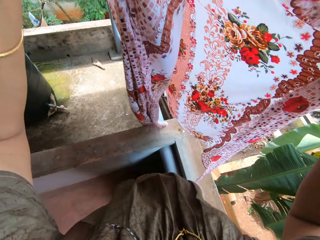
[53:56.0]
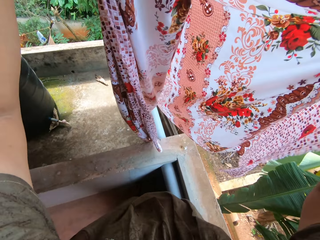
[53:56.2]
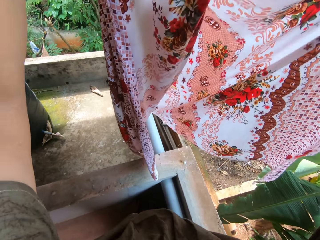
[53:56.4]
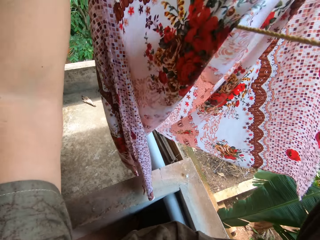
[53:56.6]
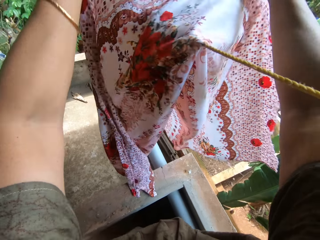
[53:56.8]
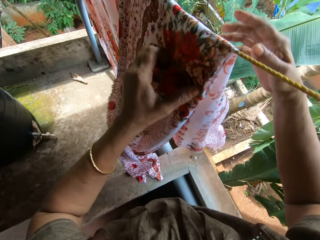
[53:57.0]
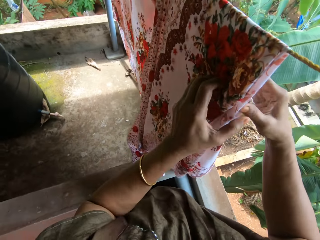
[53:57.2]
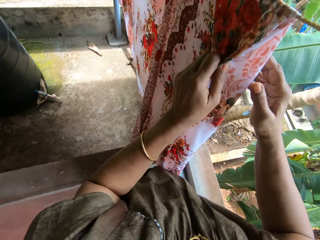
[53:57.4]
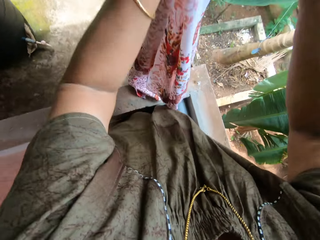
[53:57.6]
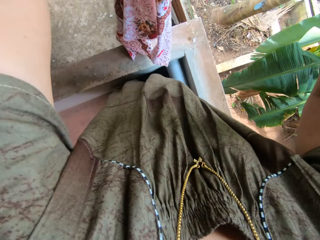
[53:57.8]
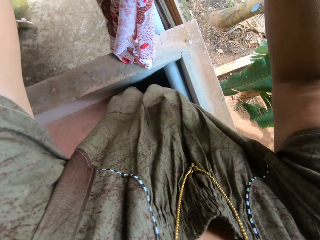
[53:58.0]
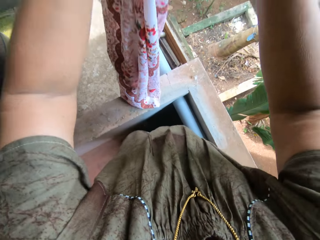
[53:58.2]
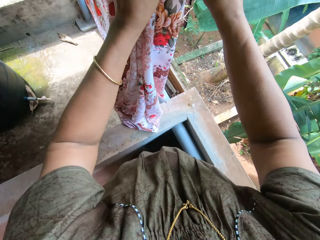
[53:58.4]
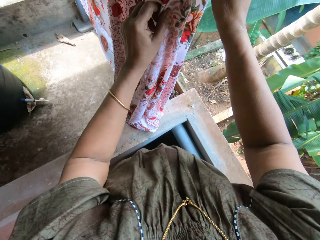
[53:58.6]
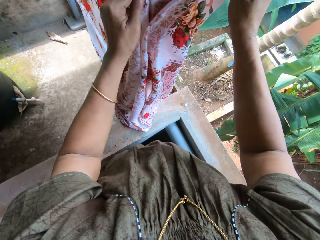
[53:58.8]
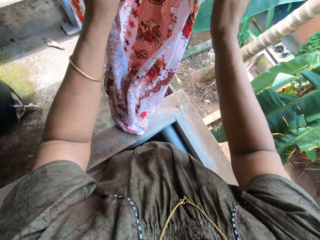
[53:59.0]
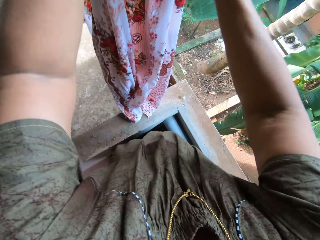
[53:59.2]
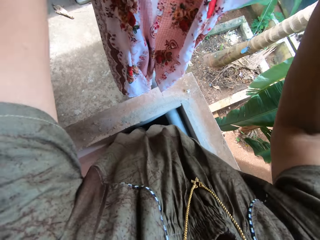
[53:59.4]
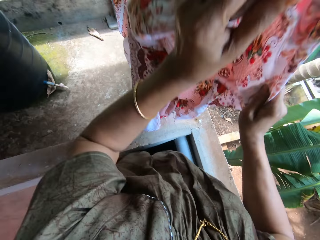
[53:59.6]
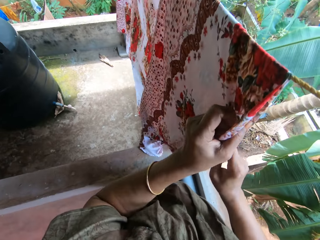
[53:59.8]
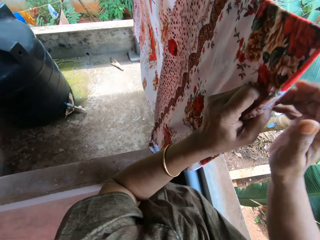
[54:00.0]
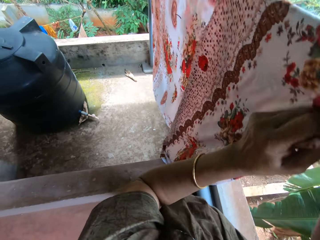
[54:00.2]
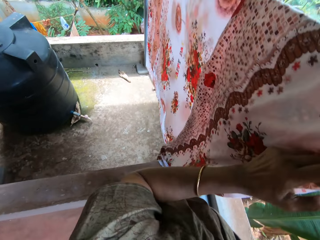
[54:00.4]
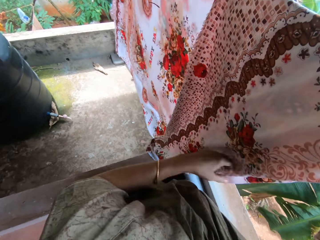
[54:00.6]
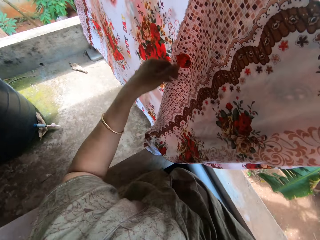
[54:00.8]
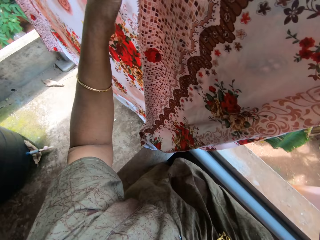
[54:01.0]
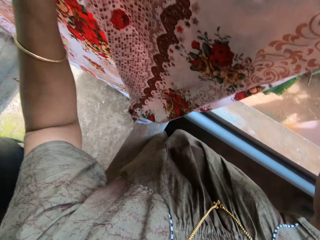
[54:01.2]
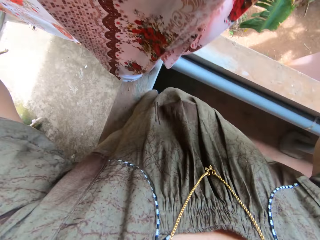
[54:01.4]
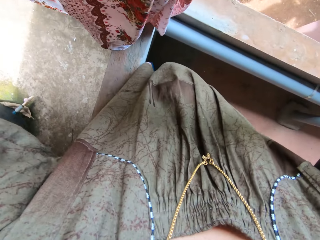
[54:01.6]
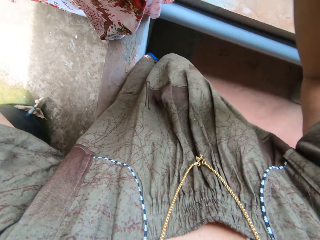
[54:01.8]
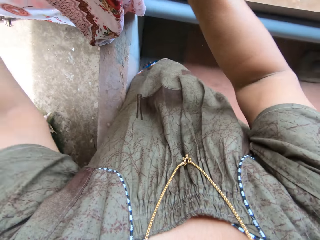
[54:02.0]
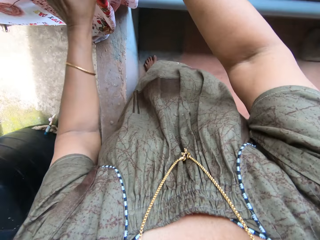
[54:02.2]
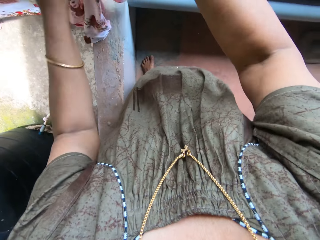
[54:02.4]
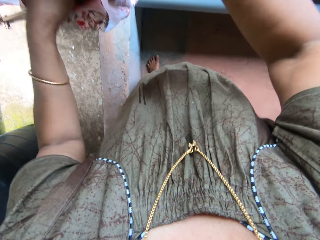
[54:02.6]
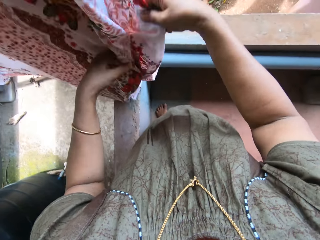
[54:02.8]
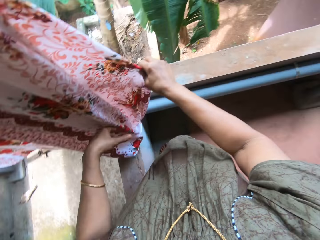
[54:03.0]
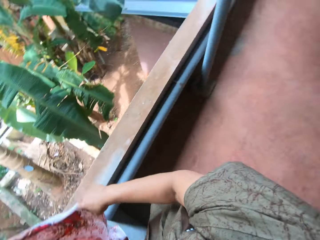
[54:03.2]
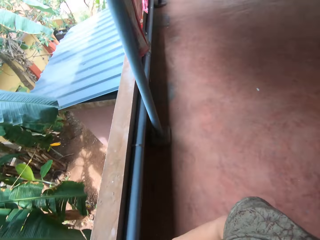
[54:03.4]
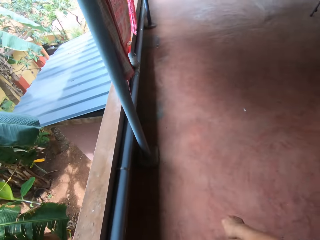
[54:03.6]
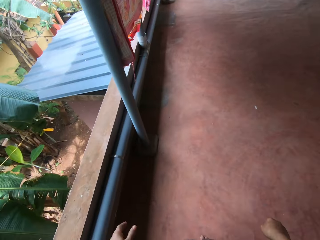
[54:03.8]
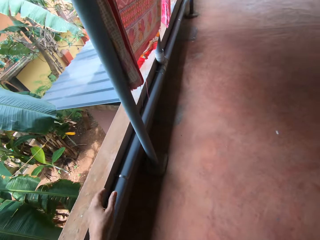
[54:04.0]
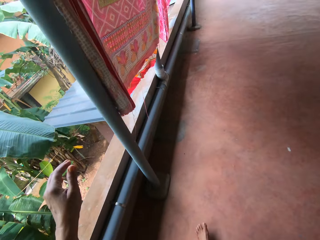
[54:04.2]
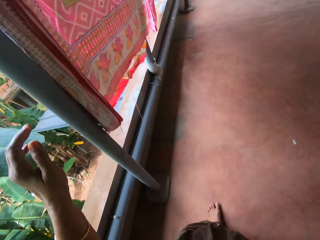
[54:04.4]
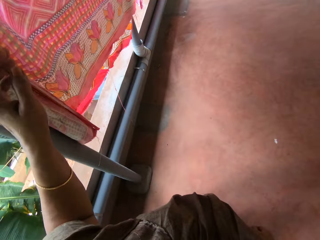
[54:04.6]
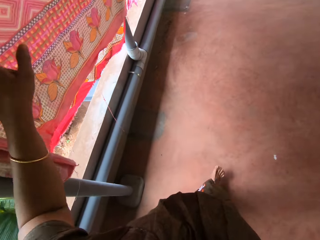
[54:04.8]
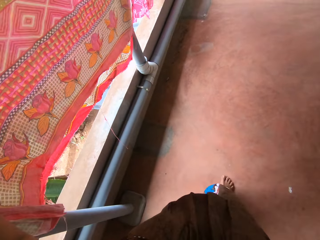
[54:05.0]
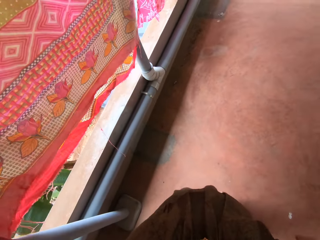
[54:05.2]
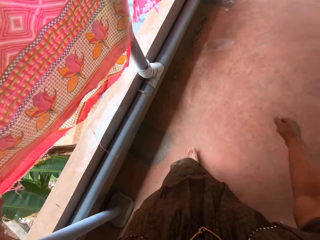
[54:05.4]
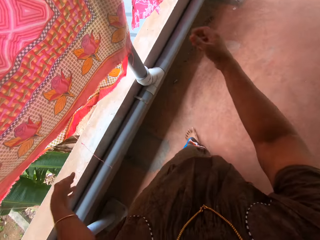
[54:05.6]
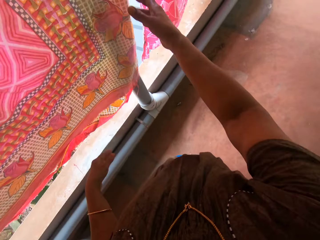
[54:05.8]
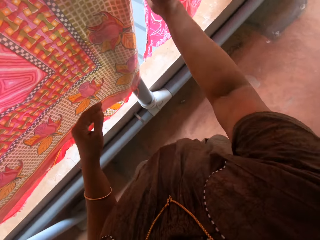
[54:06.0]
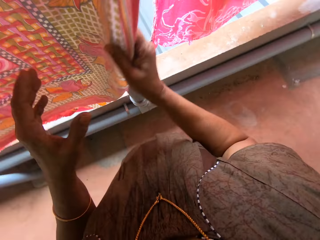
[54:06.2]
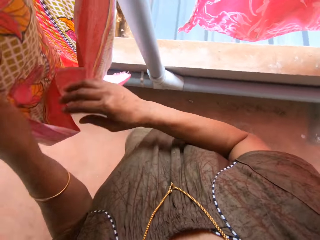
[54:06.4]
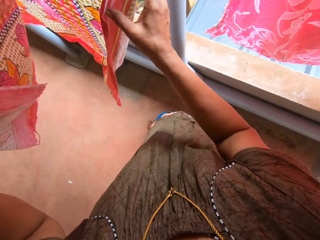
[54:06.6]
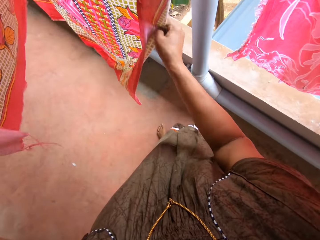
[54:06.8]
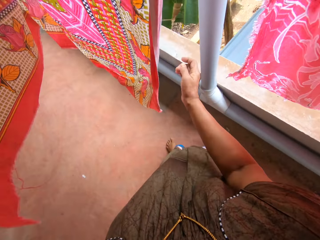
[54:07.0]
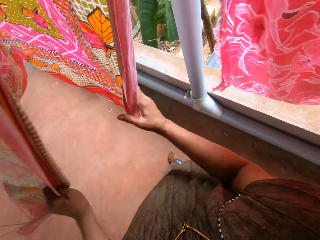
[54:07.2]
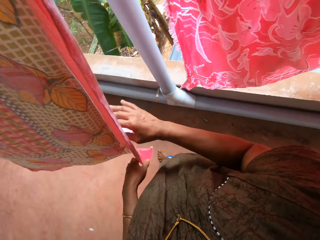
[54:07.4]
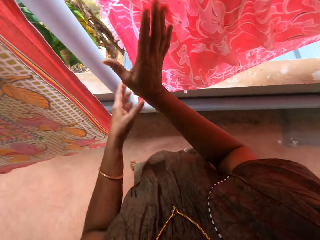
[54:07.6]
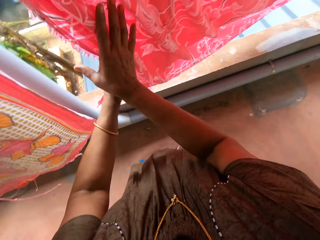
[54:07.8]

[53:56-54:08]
The camera wearer walks around the house. They adjust a wrapper spread on the washing line beside the last wrapper. They check the kangas on the clothesline.

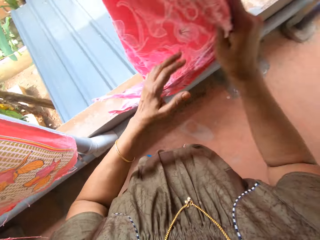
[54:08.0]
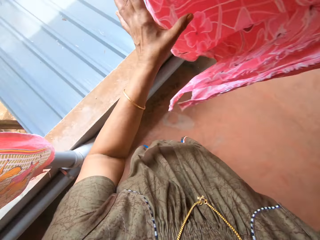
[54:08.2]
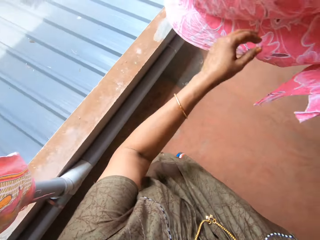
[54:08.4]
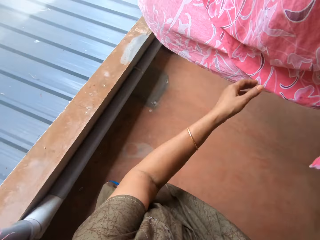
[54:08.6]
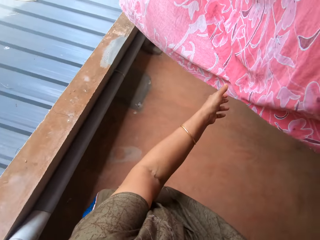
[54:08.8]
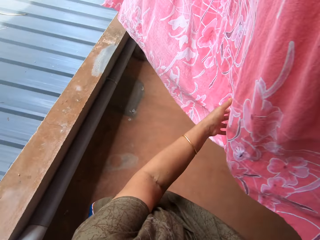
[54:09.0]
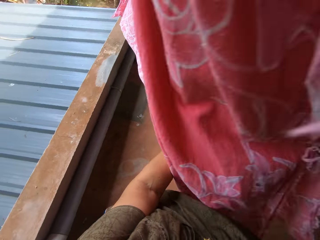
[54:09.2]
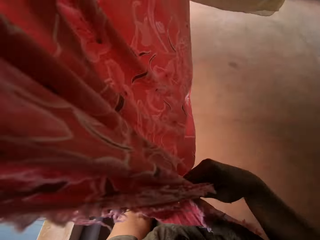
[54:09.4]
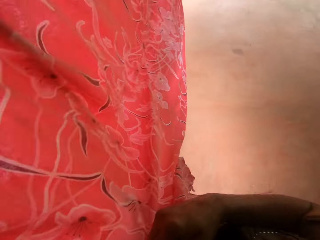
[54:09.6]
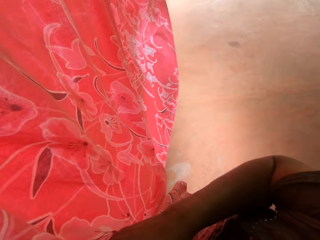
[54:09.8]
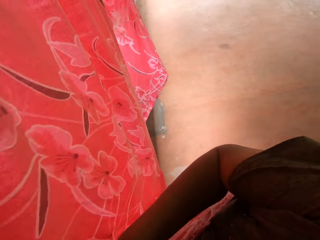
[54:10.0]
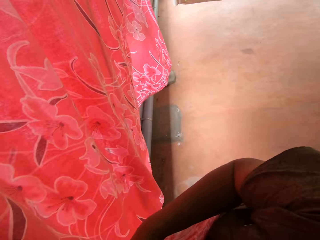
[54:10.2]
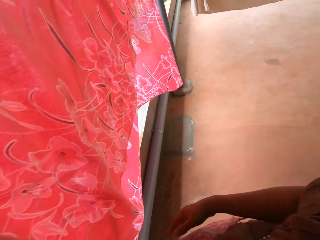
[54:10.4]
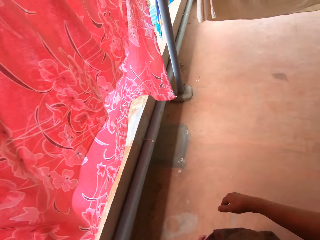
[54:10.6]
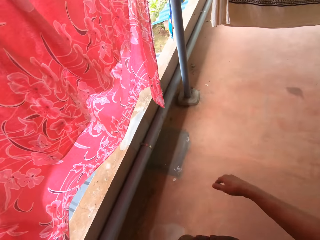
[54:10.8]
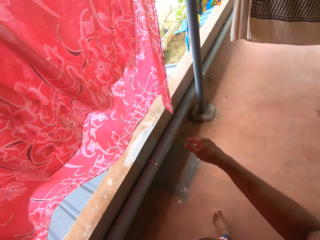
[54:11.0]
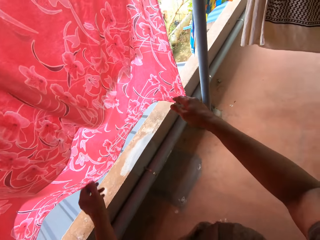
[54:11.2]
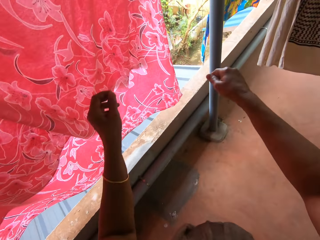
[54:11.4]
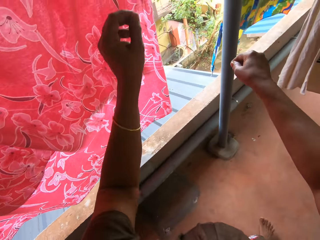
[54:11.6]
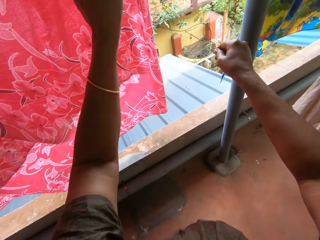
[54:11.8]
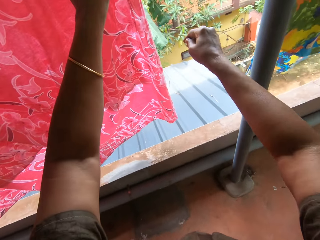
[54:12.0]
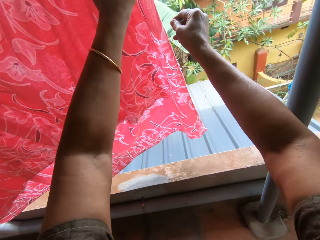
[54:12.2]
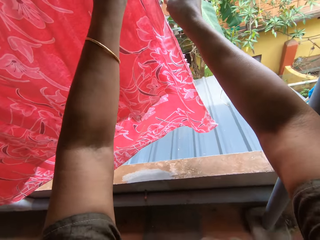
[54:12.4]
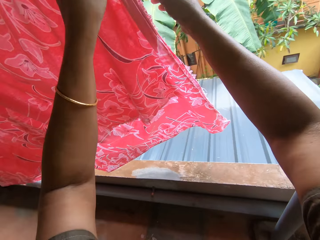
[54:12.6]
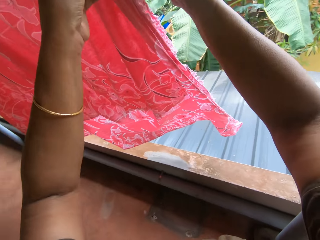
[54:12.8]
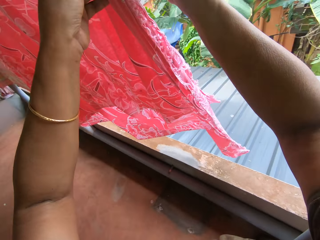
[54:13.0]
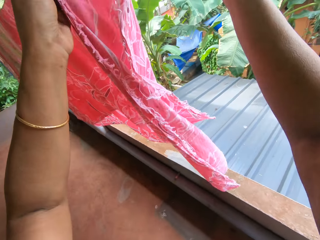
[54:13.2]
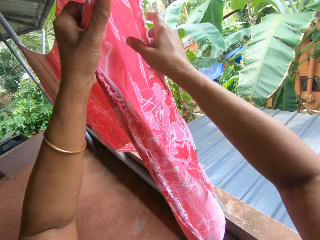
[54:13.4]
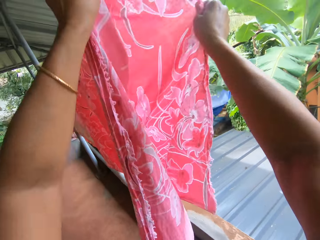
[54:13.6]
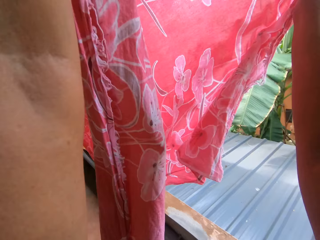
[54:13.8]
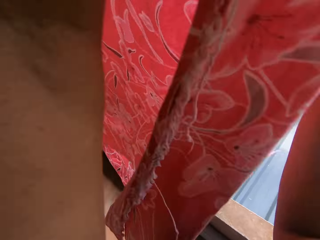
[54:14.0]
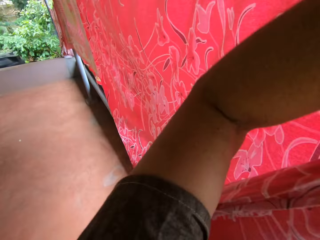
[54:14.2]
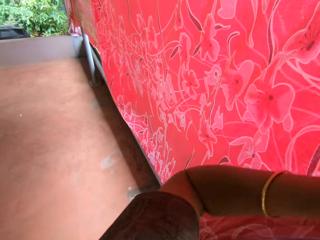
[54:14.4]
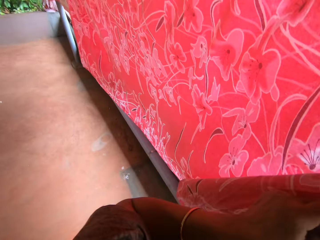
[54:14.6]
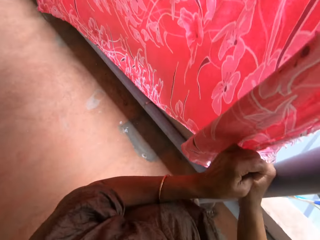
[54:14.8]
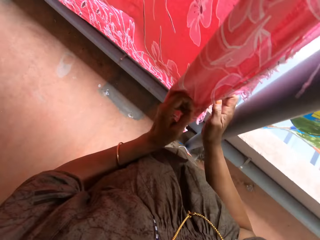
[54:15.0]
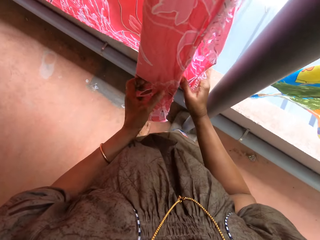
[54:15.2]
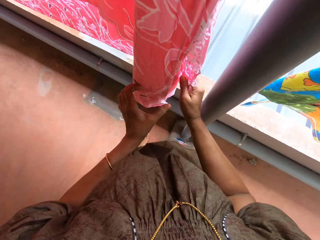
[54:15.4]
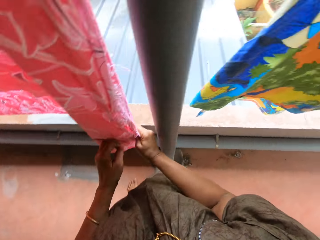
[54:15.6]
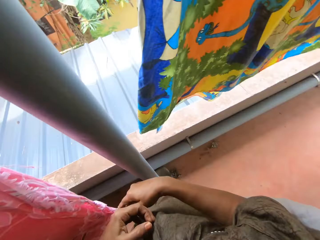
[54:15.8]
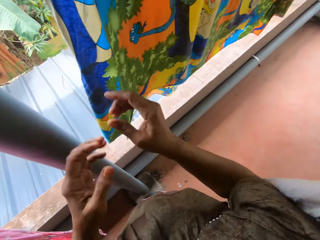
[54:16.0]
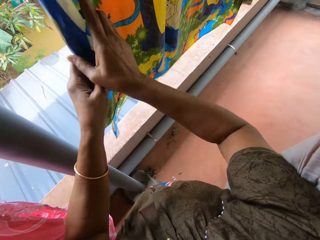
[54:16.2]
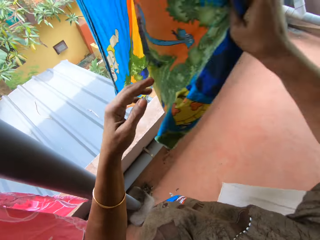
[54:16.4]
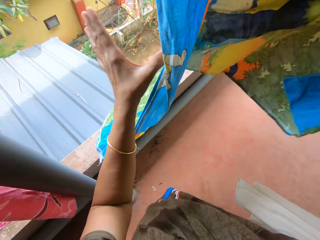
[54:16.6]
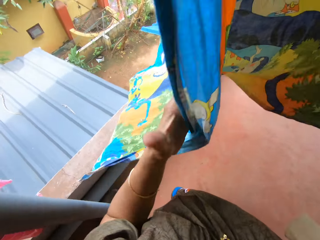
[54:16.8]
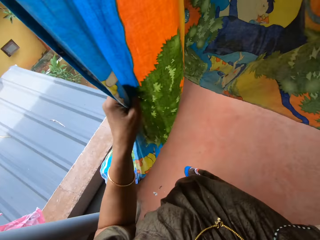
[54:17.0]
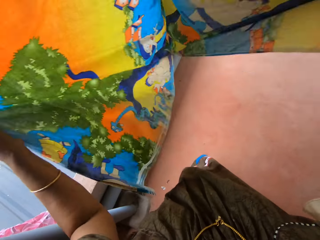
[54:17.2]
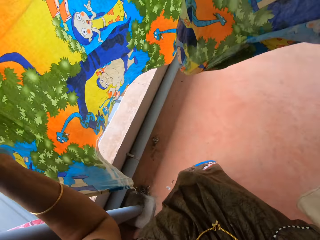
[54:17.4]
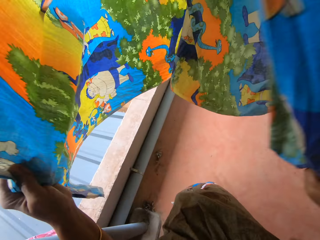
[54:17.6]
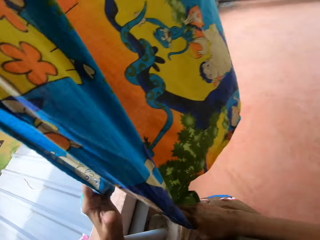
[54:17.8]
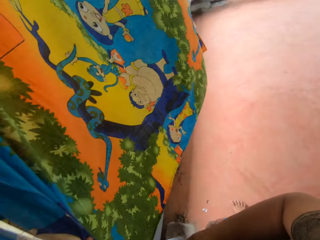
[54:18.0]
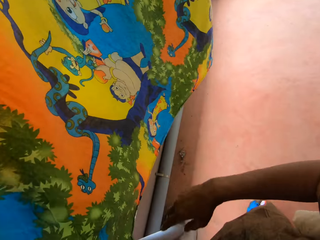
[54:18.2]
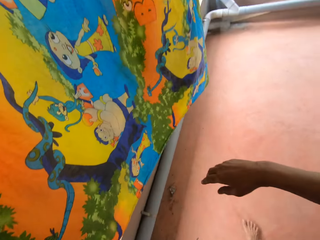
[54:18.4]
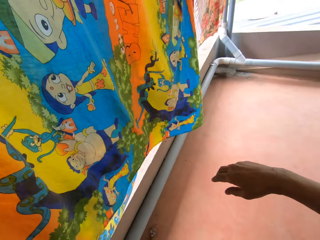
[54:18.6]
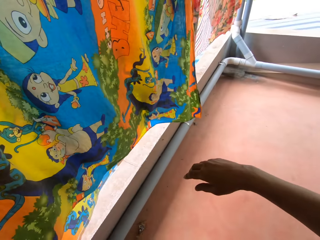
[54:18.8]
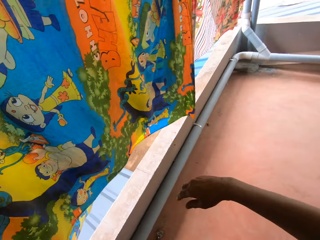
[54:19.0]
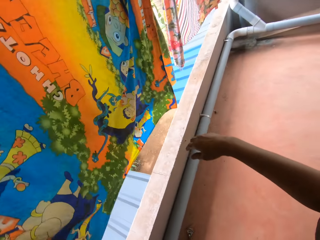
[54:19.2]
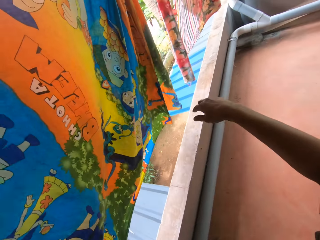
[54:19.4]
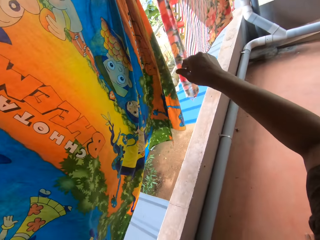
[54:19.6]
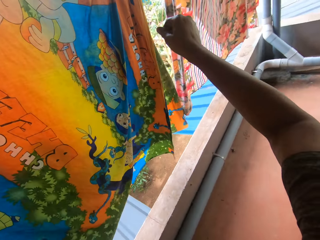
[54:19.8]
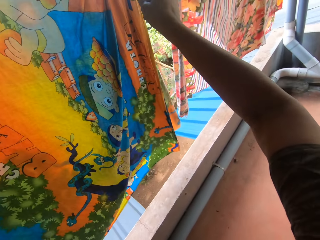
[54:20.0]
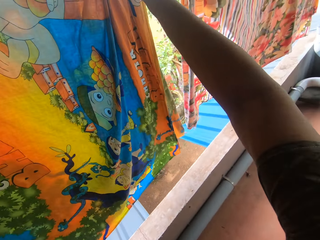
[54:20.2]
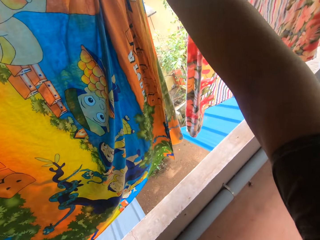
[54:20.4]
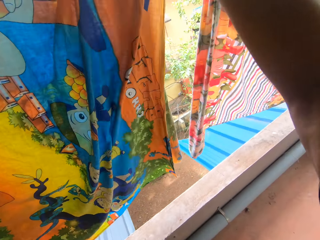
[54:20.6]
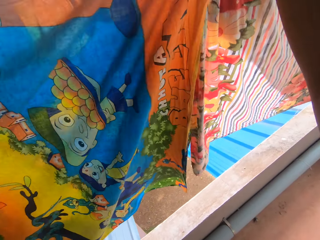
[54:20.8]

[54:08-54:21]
The camera wearer adjusts another wrapper on the washing line with both hands. They spread the kanga on the clothesline. They adjust another bedsheet on the washing line with both hands.
